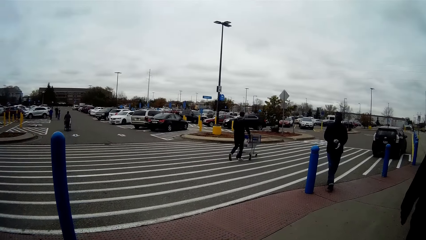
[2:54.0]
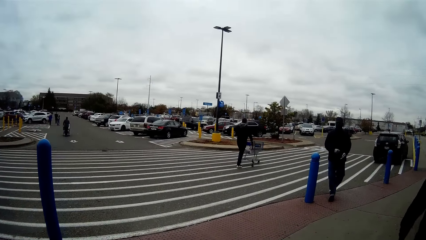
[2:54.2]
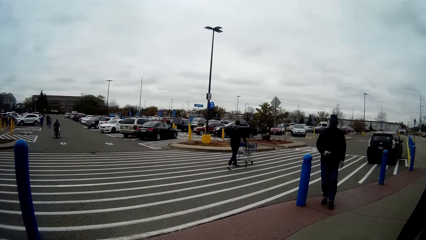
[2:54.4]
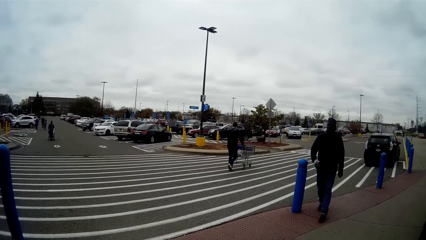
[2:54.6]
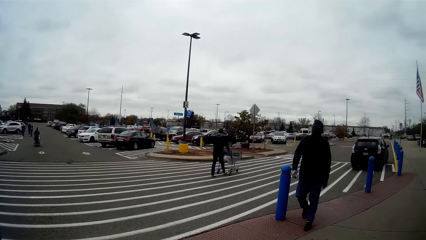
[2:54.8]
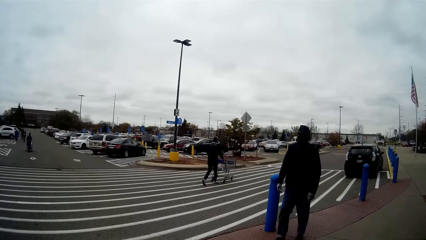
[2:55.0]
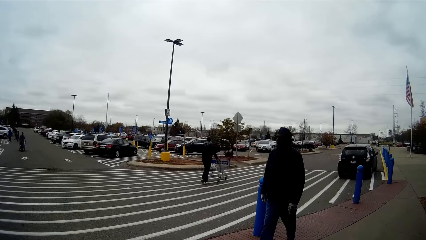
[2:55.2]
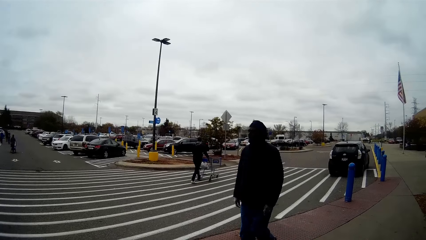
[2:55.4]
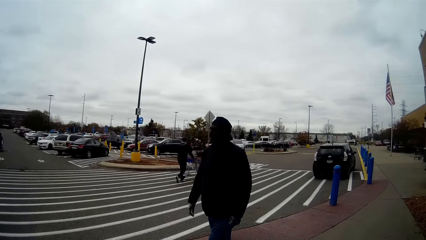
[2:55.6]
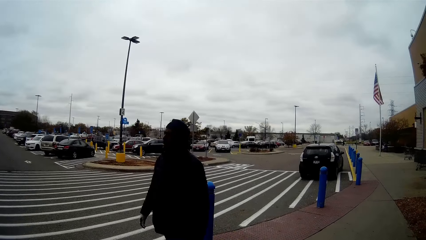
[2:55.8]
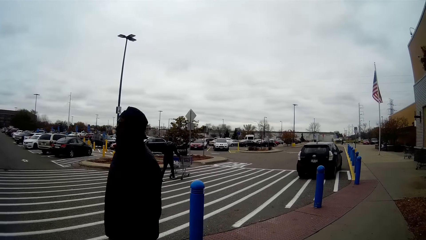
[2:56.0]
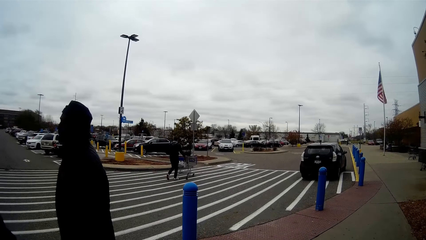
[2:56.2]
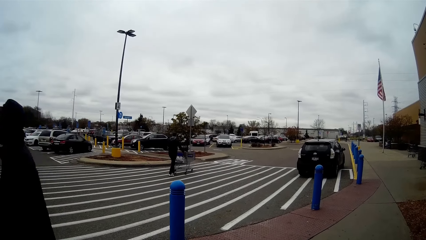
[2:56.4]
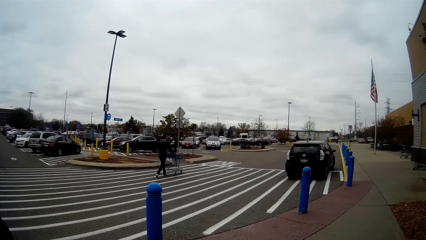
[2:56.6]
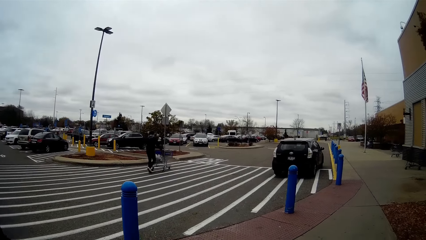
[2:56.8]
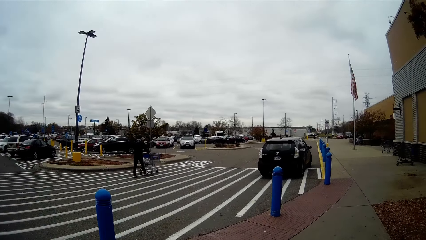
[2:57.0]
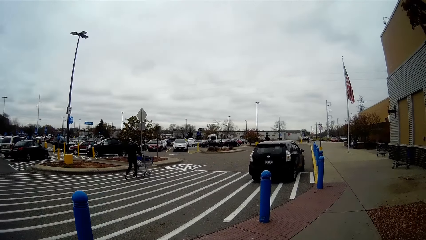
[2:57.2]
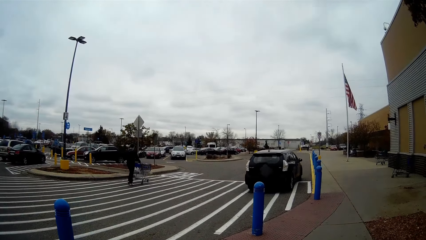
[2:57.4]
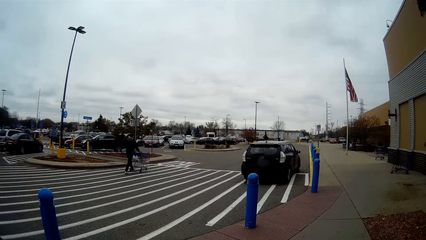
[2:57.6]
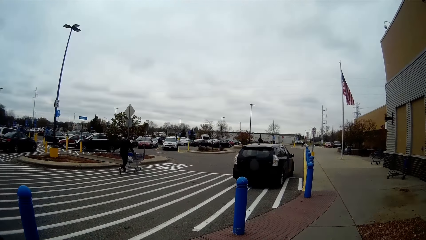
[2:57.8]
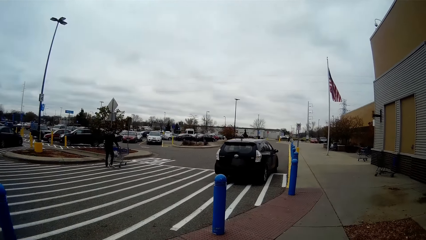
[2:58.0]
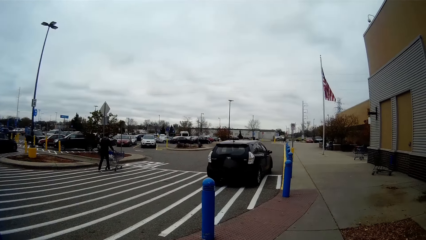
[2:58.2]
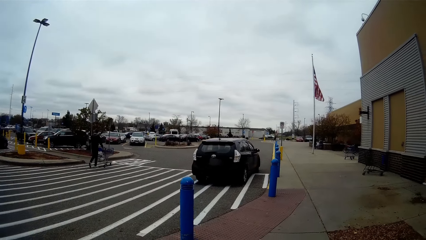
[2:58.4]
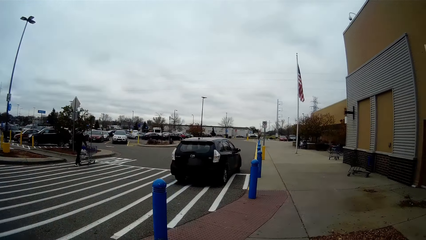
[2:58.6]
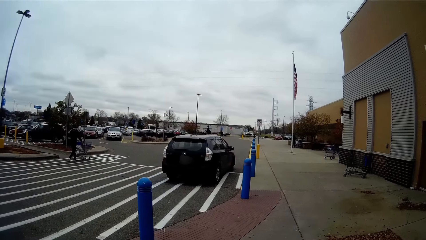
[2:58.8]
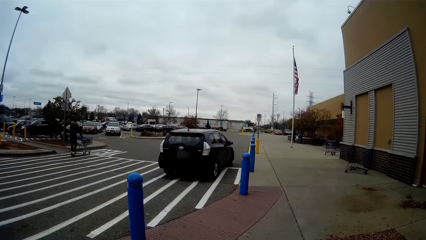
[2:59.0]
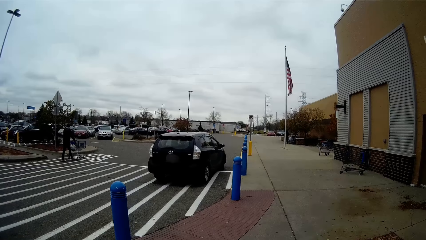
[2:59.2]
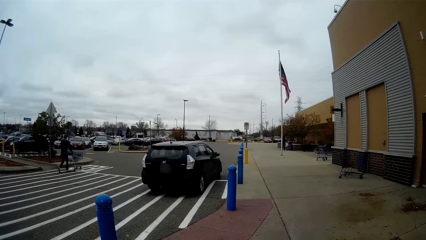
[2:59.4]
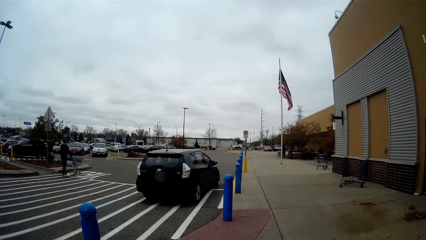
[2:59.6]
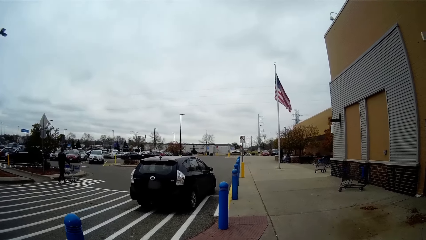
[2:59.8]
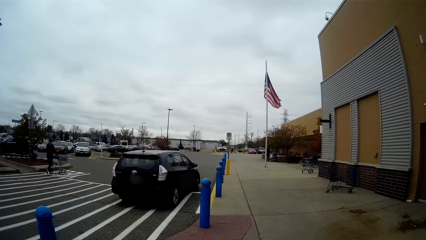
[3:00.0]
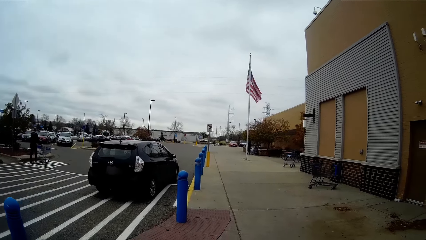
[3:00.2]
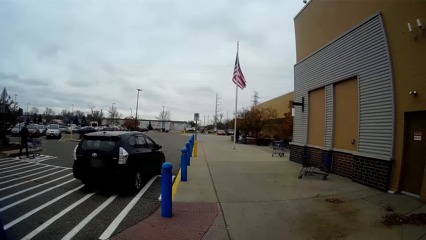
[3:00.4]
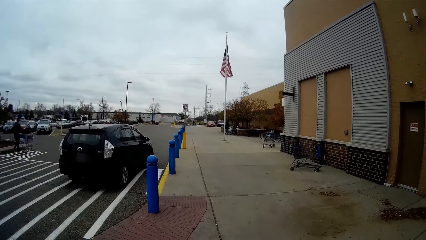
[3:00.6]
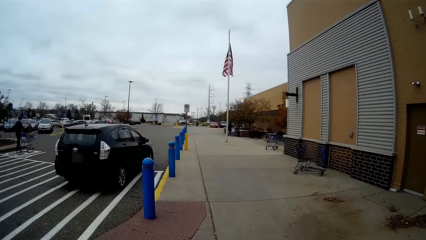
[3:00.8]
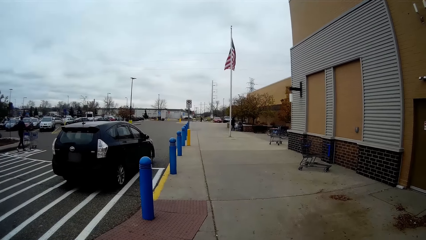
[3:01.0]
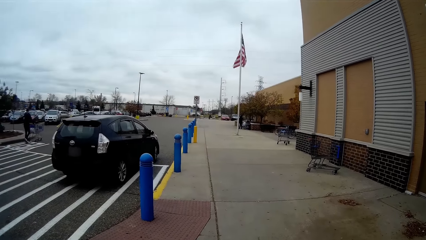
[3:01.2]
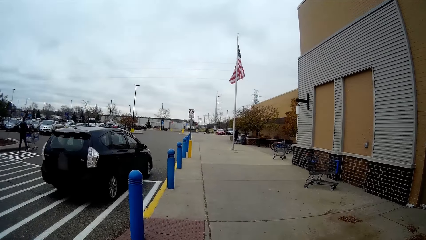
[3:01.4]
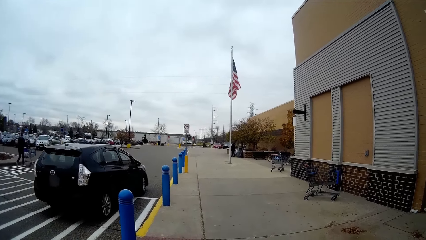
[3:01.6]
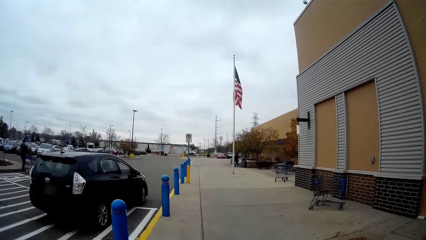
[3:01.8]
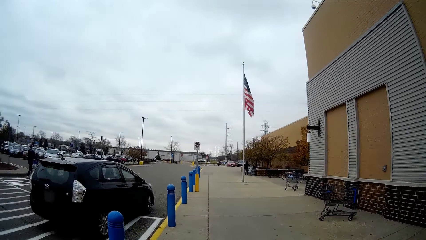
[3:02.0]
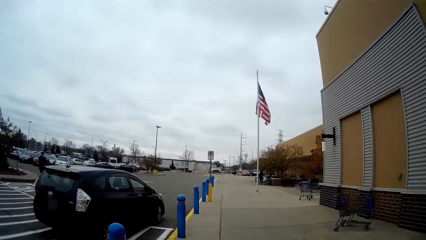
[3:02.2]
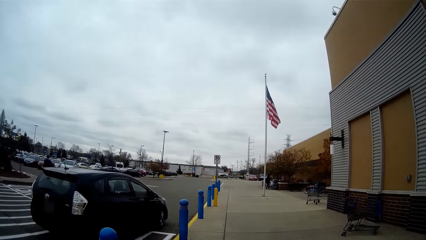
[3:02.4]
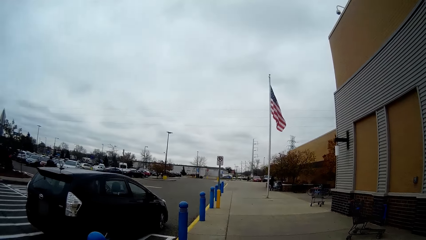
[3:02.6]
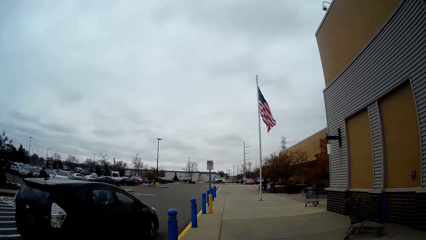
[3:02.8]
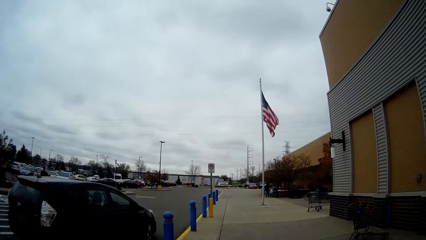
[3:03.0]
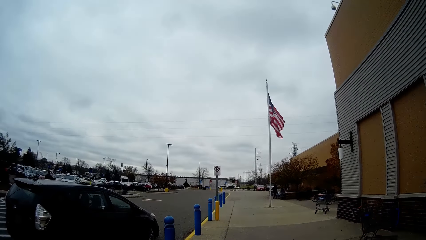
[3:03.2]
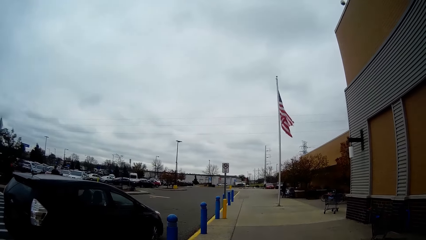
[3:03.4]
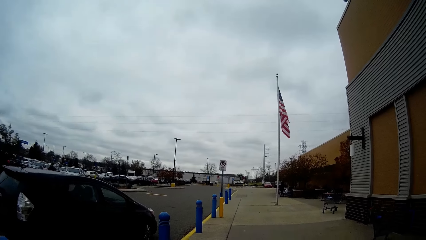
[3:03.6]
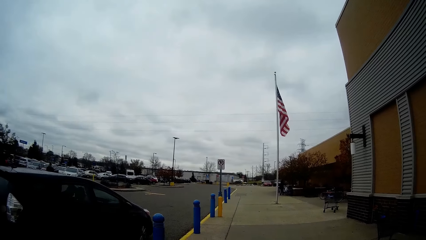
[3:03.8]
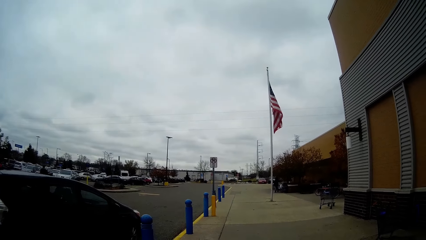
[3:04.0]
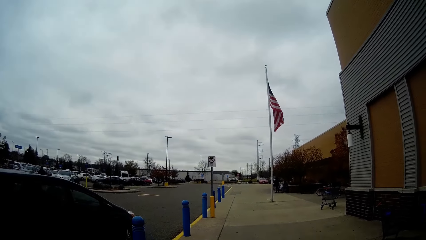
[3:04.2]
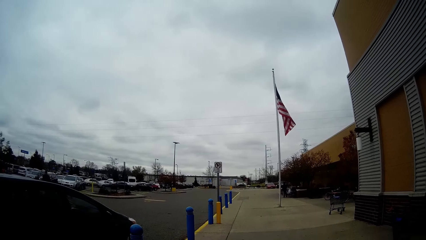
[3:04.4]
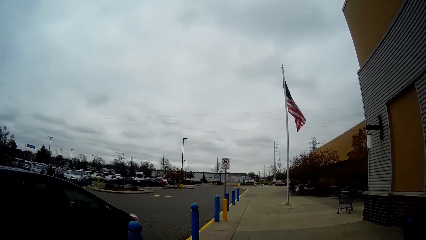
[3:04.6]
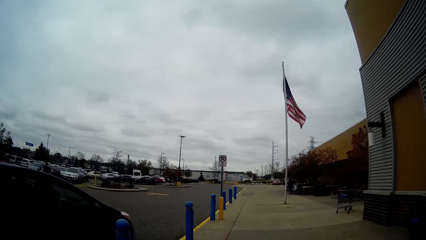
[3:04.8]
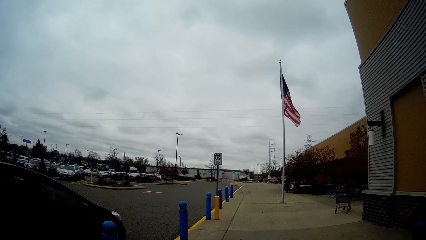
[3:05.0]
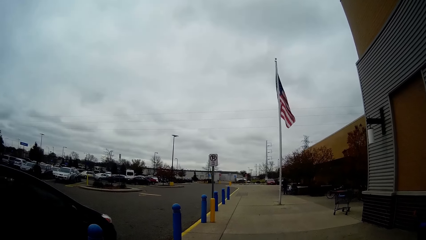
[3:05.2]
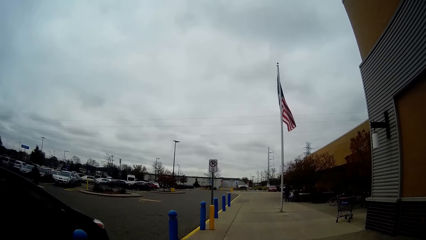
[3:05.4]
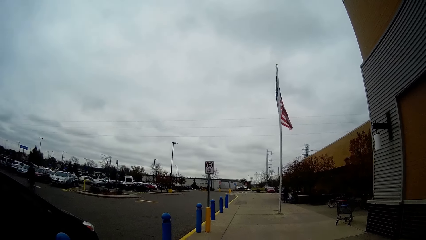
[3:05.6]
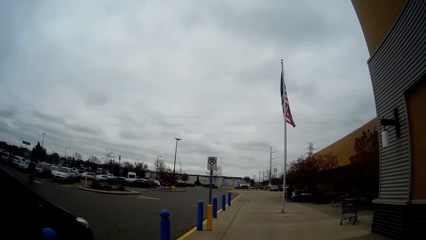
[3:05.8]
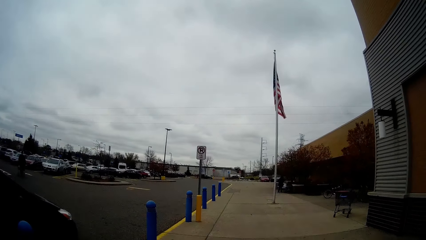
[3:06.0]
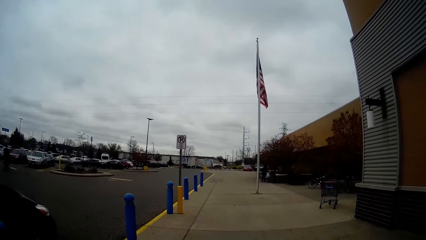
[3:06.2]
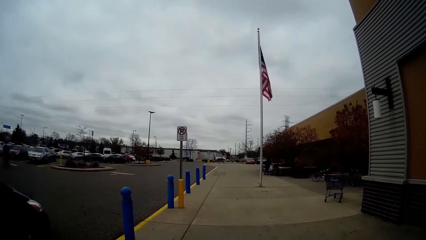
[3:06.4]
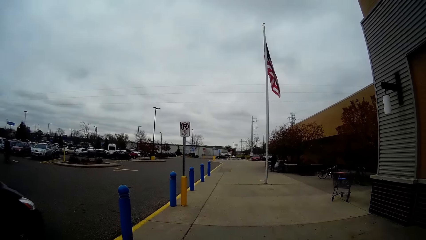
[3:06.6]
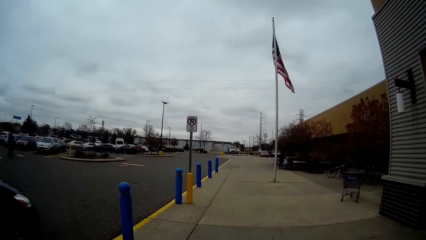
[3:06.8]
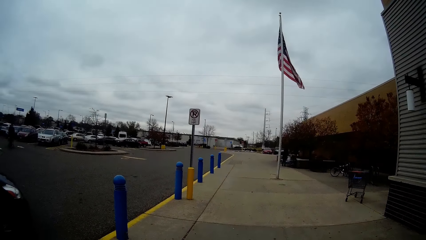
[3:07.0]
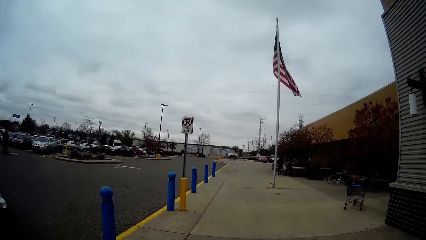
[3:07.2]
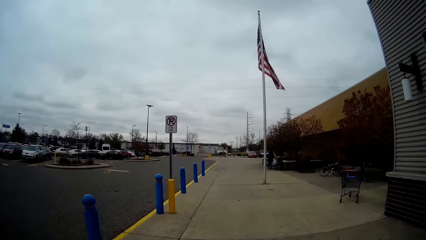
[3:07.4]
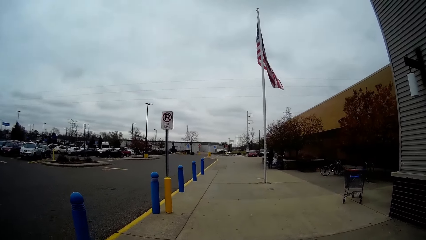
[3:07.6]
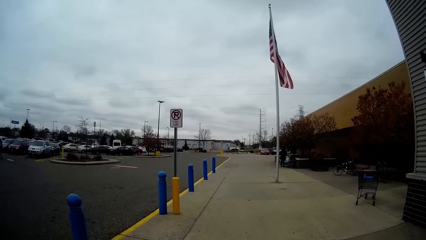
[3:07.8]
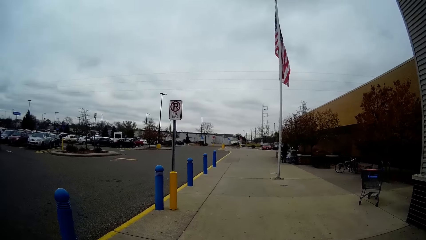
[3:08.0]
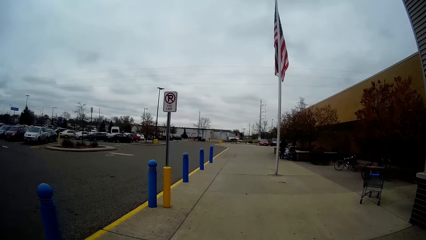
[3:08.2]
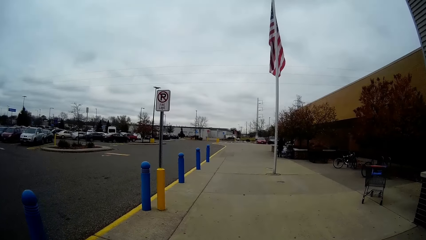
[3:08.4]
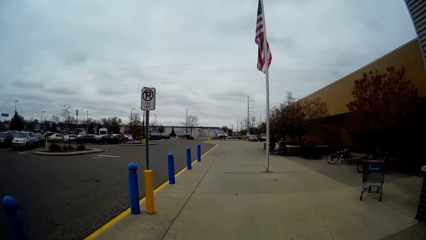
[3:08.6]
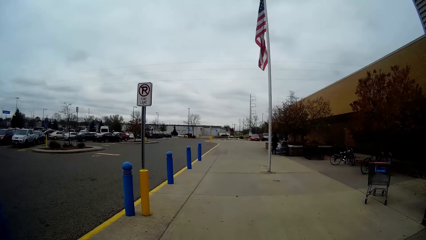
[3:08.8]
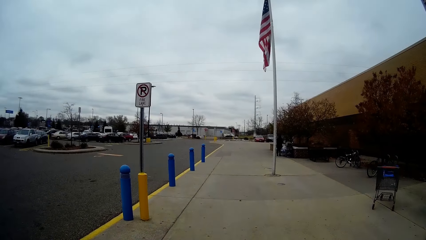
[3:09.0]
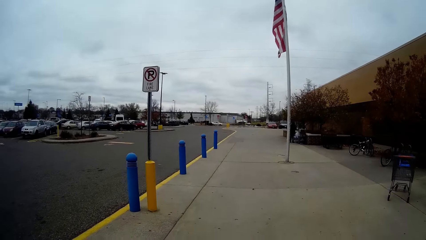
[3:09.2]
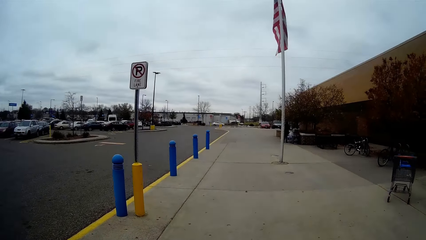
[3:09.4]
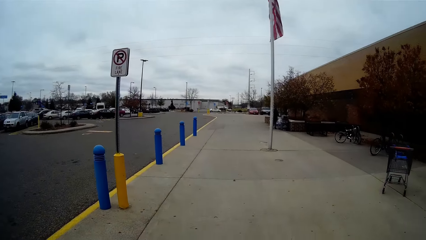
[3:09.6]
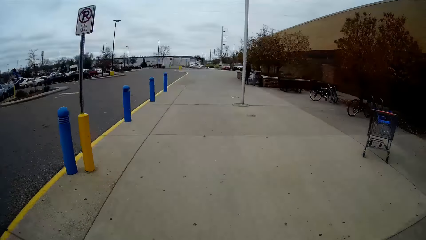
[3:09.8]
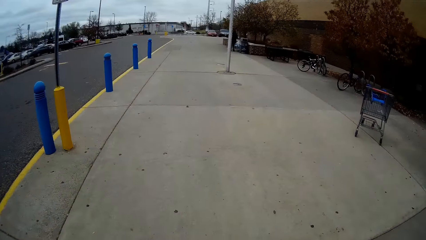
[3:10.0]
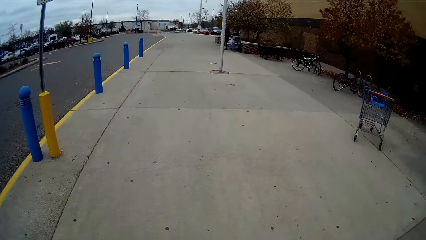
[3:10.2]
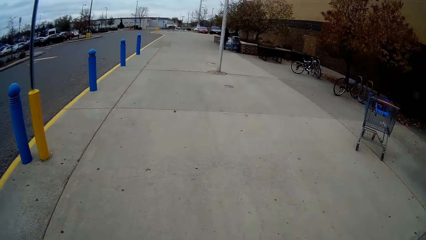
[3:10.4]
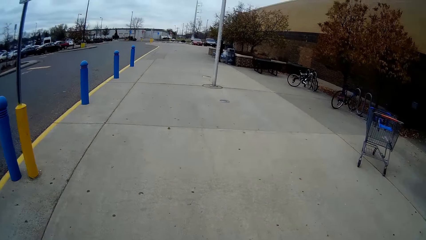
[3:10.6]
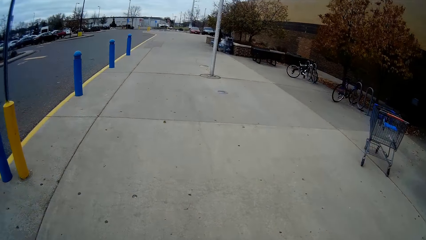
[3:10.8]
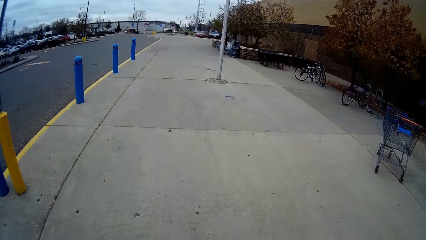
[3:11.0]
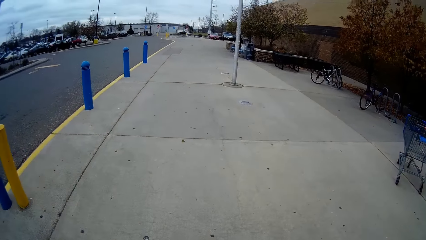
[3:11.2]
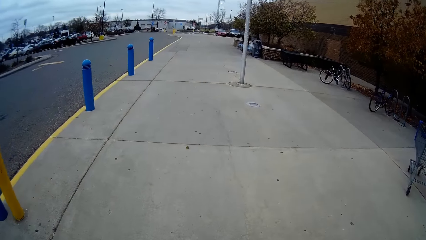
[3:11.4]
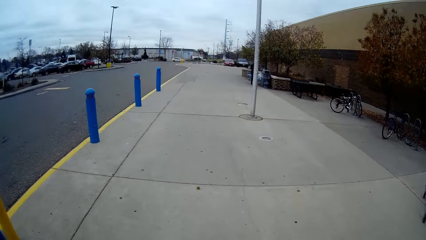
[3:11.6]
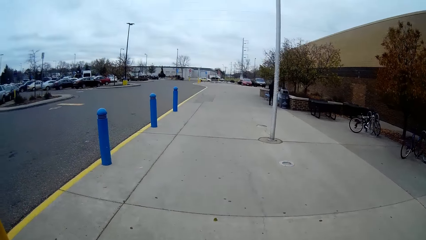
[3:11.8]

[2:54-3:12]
The camera wearer walks along the pathway with the man.
